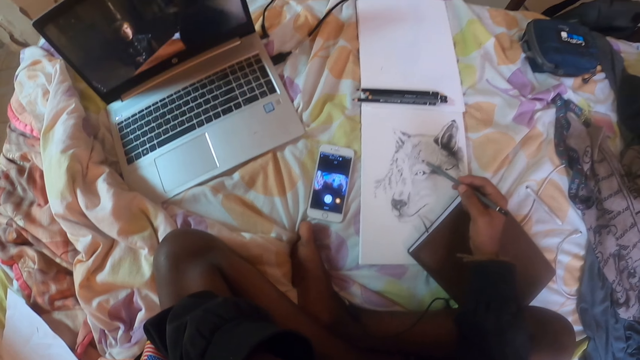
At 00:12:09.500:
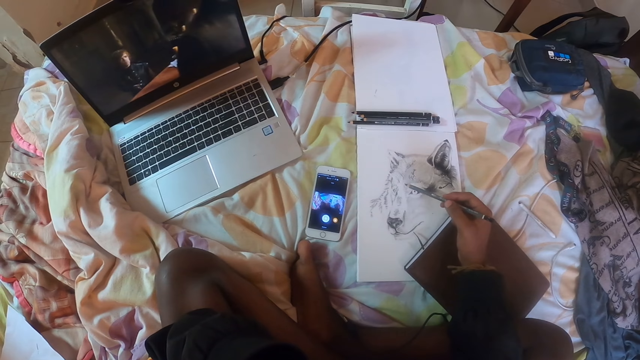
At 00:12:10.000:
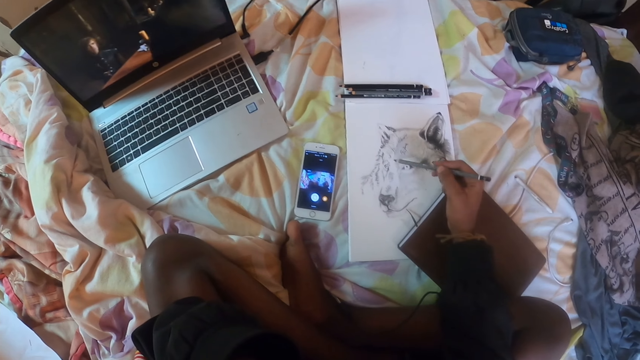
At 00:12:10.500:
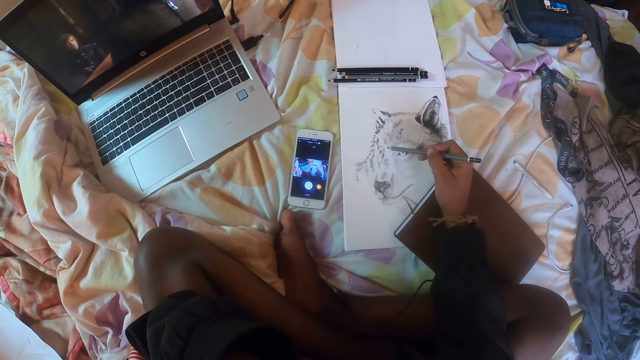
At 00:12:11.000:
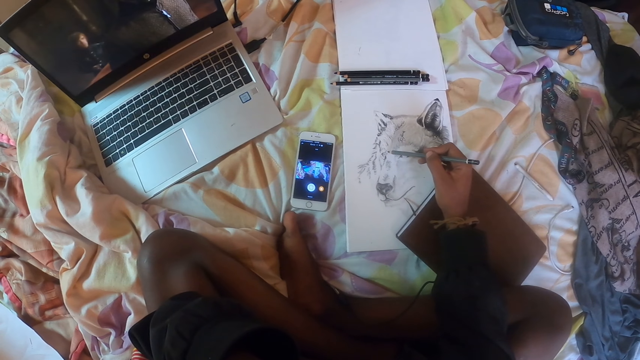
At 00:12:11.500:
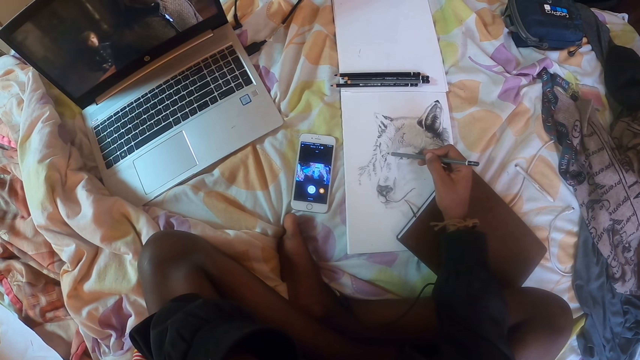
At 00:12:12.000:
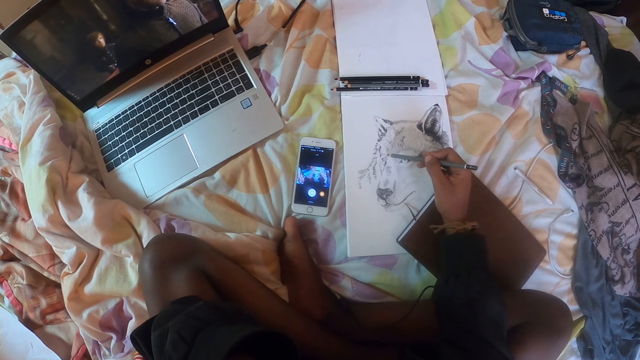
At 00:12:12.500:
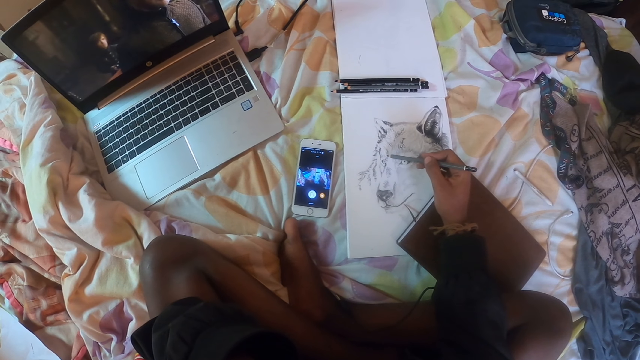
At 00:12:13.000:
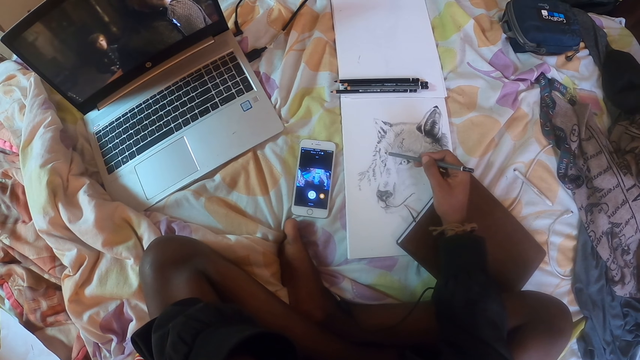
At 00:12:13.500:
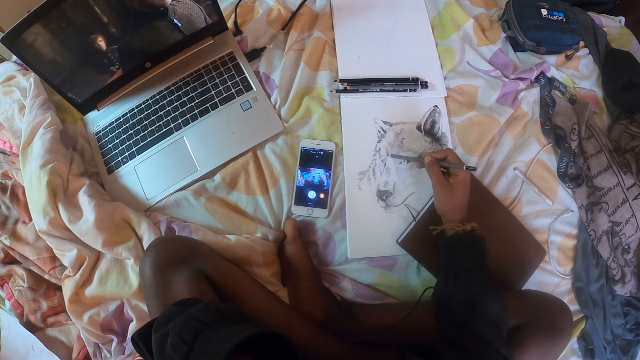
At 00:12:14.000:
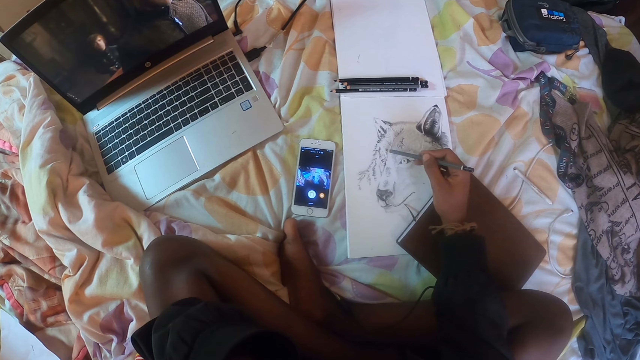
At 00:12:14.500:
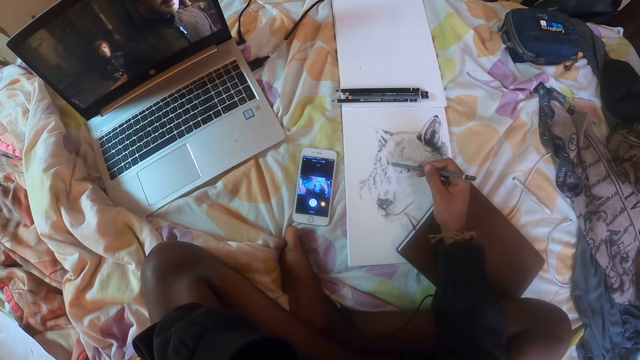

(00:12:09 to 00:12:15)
The camera wearer draws a paper with a pencil.

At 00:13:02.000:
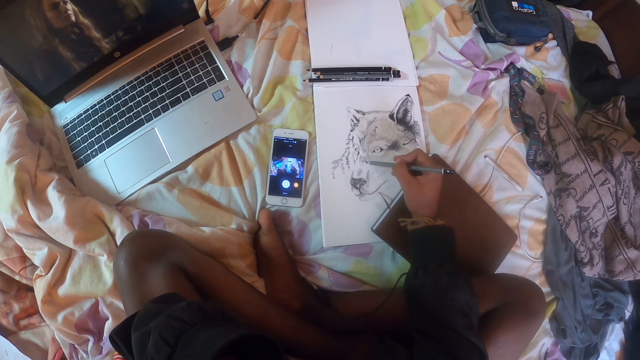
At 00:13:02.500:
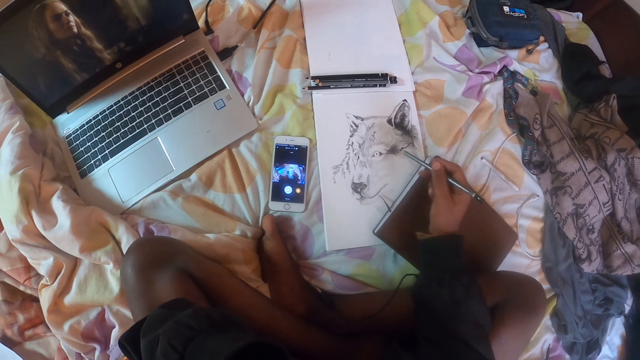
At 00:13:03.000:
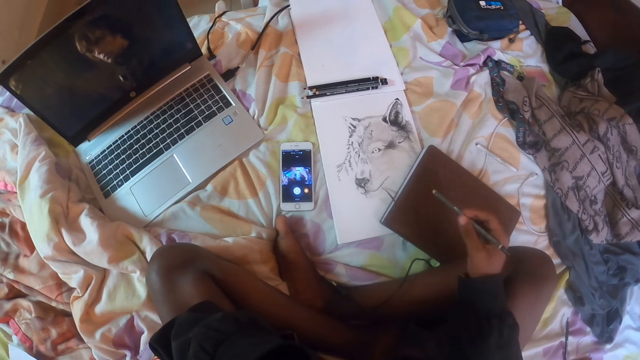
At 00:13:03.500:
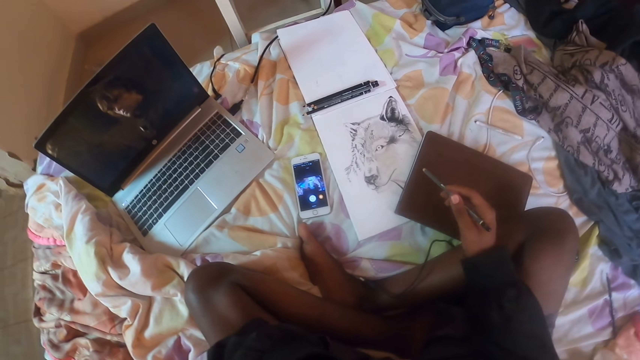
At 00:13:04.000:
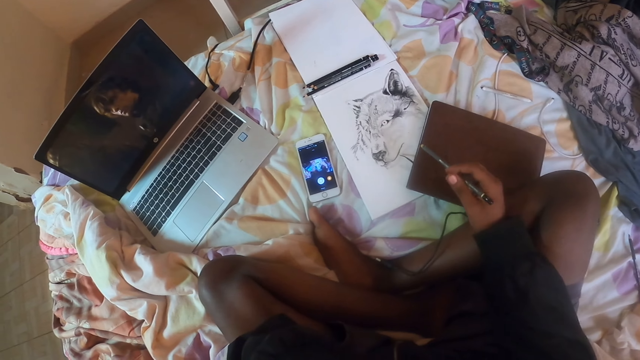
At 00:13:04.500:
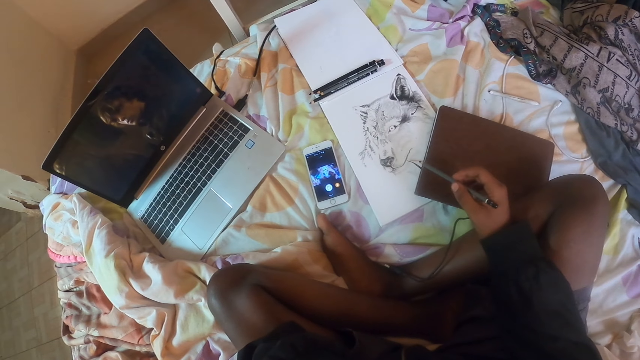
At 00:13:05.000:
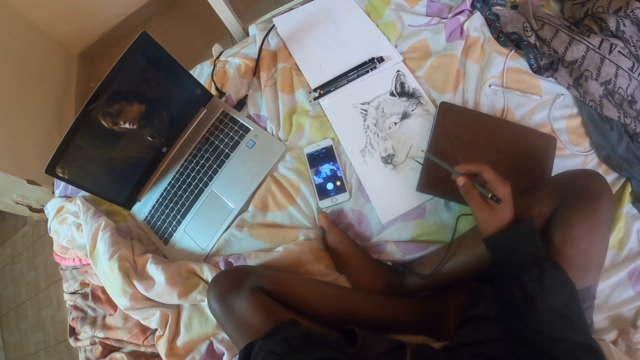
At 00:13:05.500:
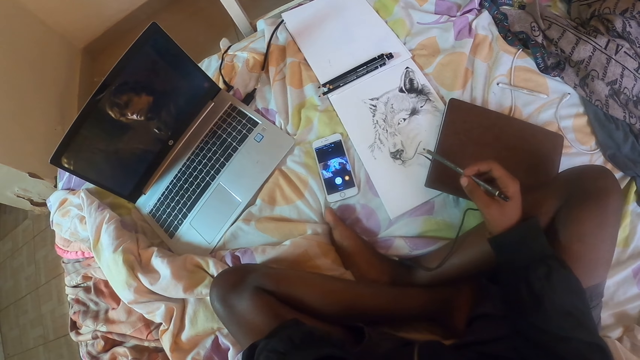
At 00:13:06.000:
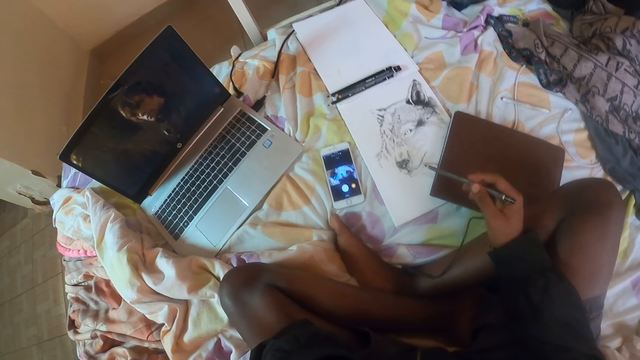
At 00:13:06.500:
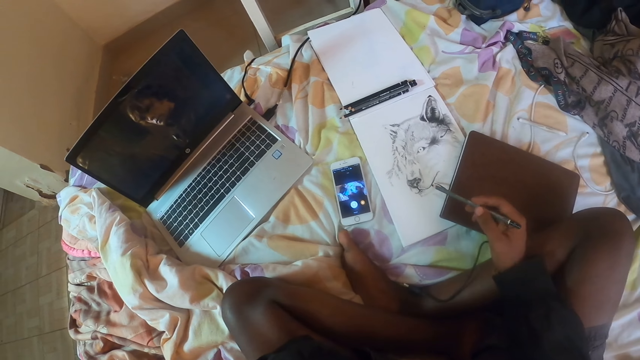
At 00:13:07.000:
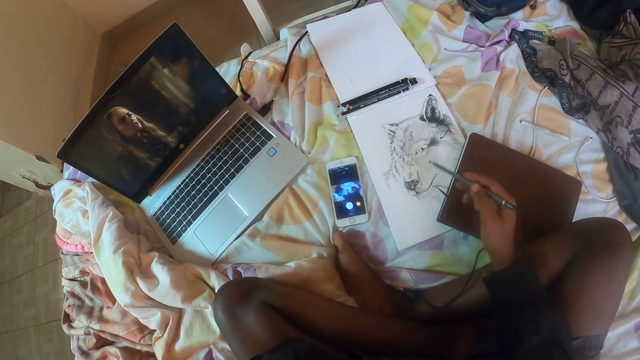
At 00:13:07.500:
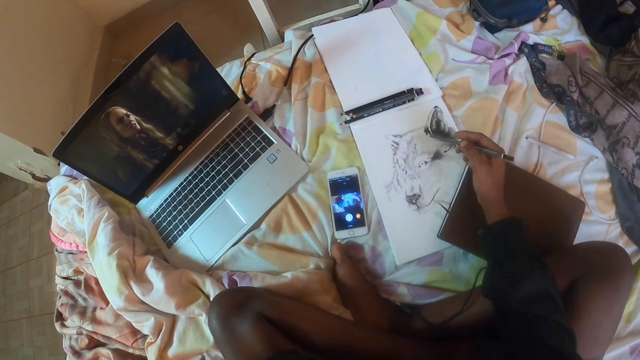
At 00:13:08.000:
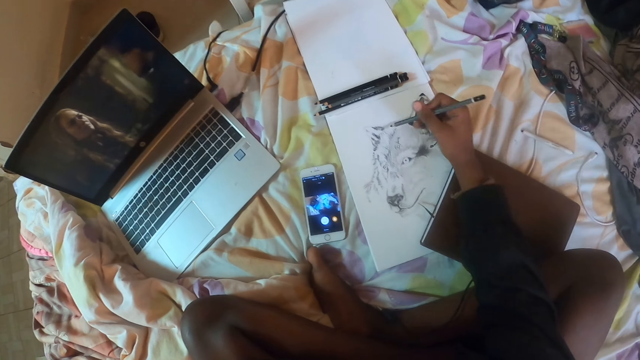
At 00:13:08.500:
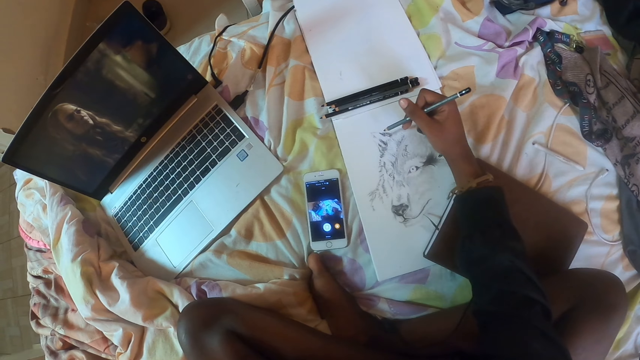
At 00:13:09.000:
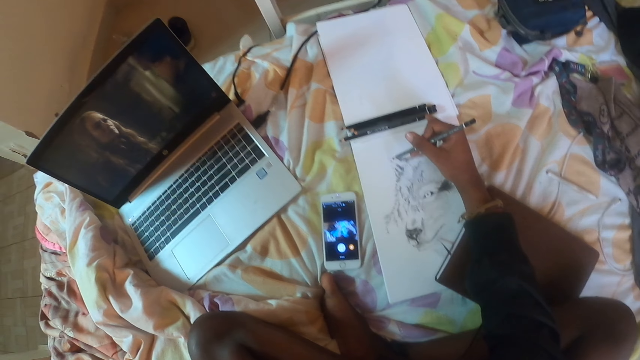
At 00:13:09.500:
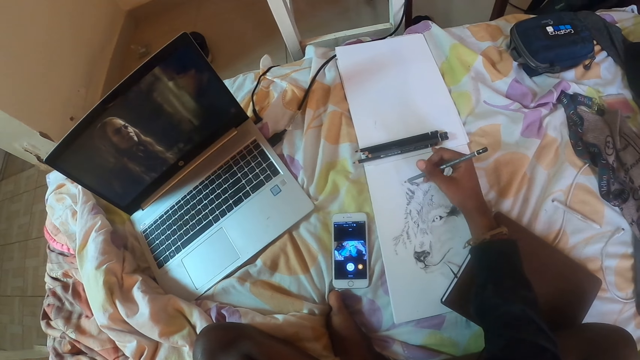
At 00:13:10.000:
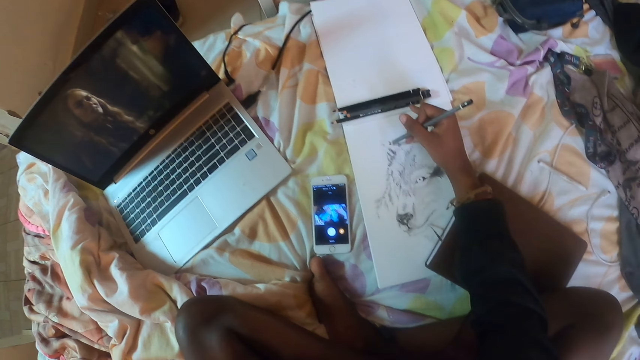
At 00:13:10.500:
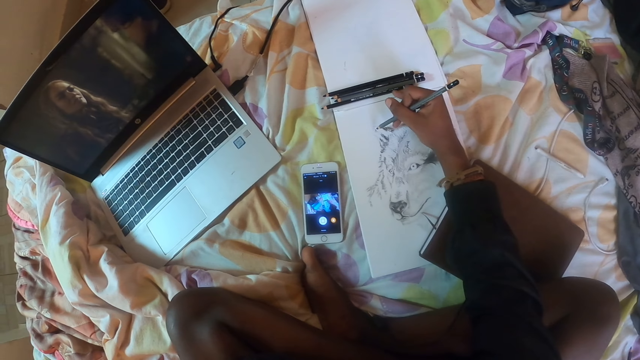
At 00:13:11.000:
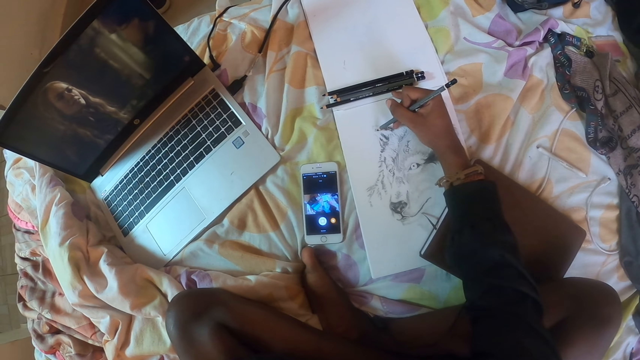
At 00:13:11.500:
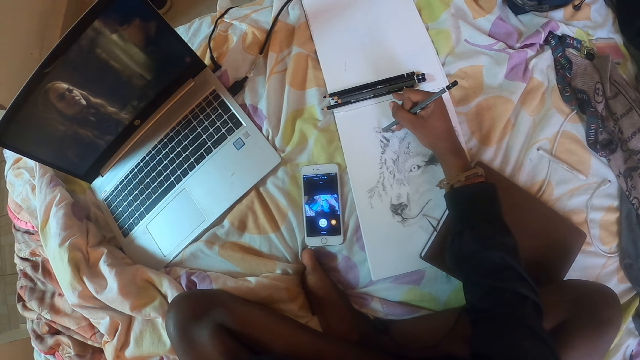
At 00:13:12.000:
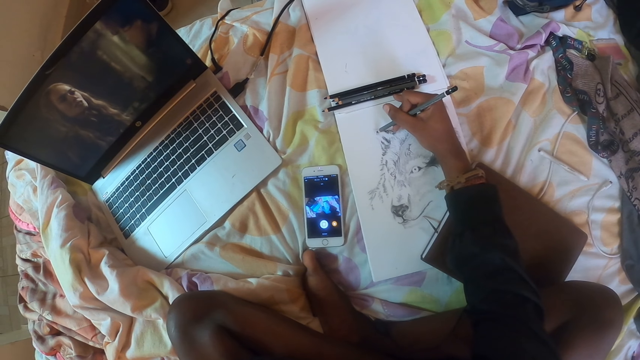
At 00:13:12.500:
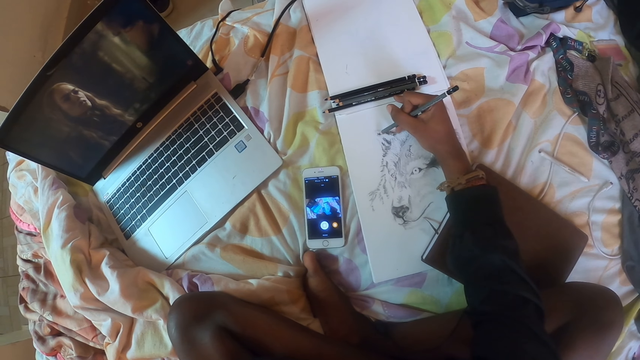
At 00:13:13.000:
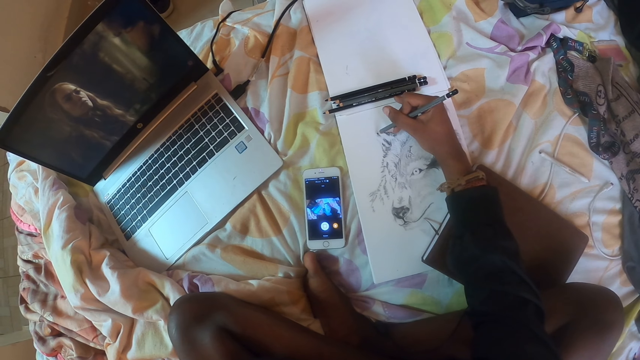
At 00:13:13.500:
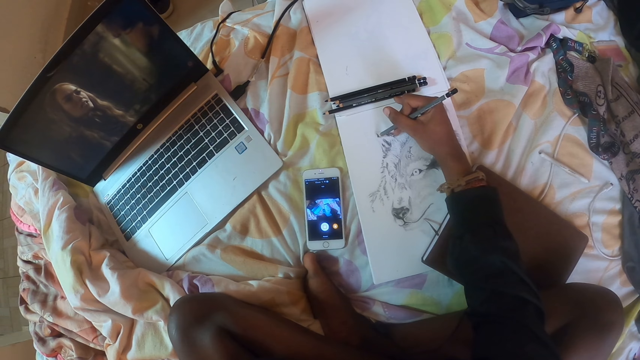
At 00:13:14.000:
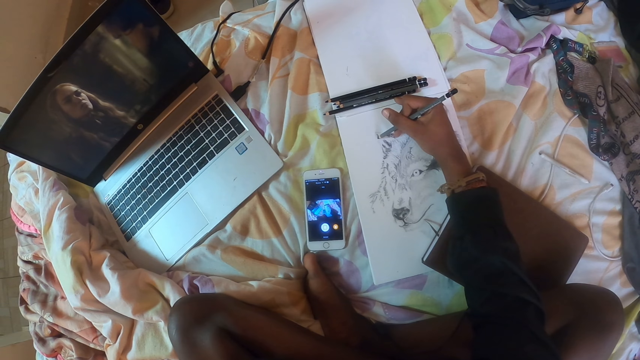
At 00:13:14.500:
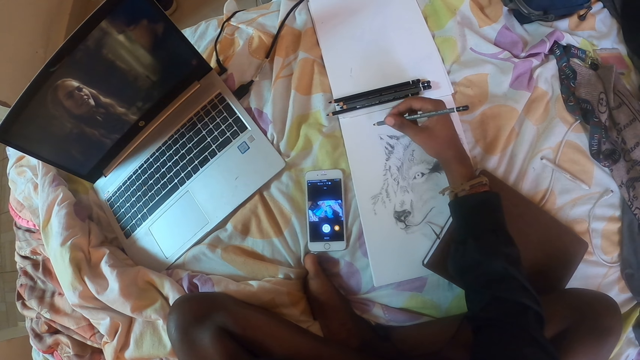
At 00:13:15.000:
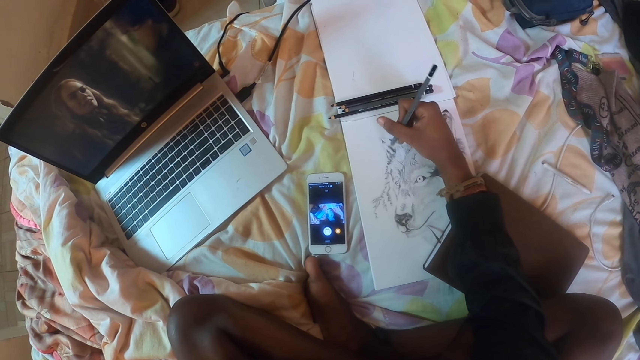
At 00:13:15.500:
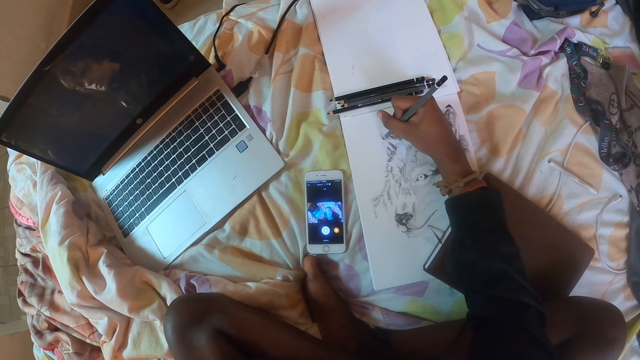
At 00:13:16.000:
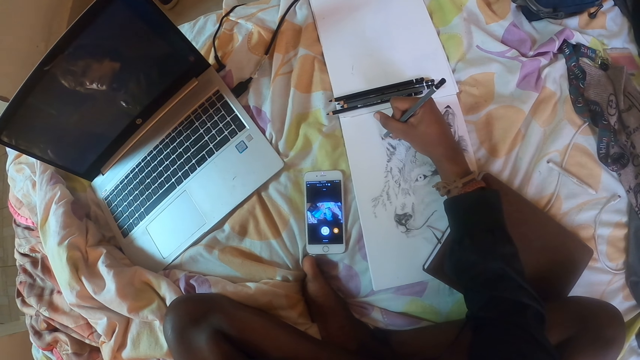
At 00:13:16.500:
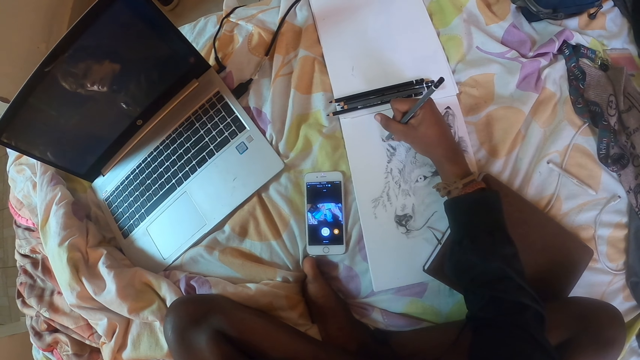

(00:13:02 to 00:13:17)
The camera wearer looks at the drawing. They draw a paper with a pencil.
